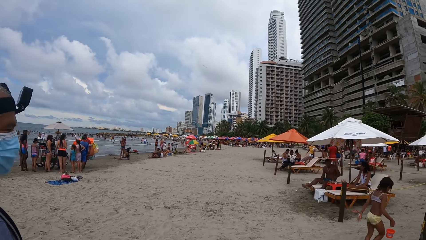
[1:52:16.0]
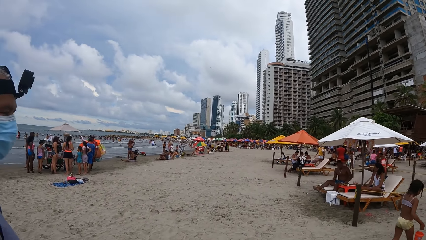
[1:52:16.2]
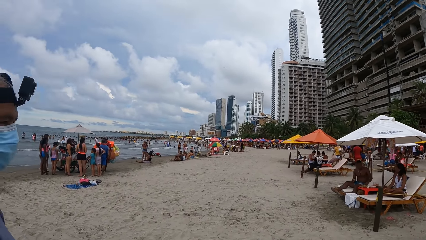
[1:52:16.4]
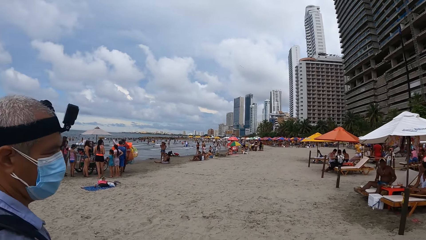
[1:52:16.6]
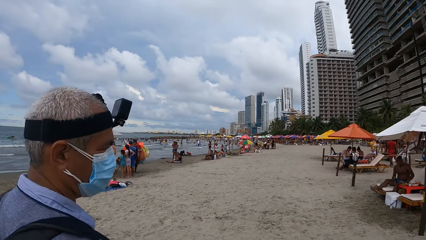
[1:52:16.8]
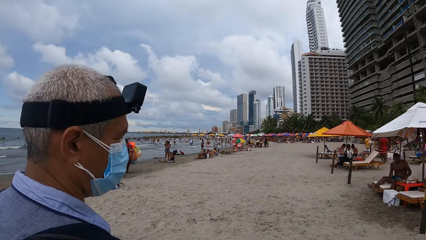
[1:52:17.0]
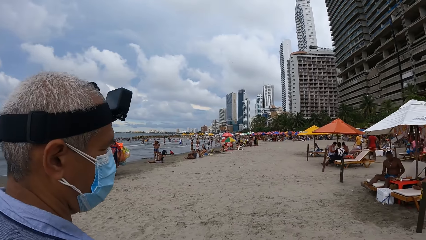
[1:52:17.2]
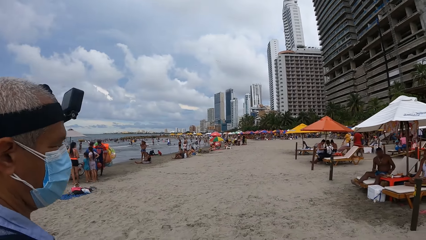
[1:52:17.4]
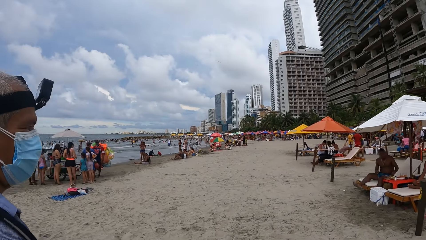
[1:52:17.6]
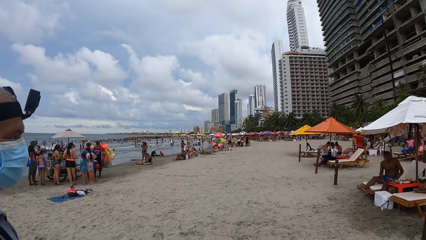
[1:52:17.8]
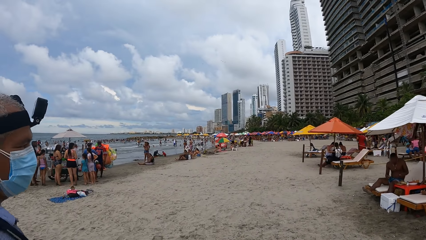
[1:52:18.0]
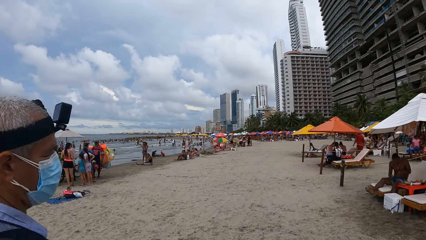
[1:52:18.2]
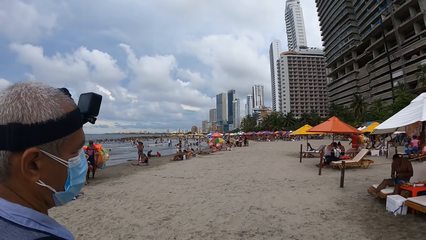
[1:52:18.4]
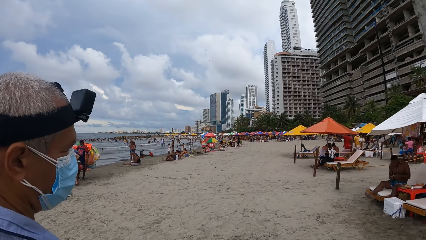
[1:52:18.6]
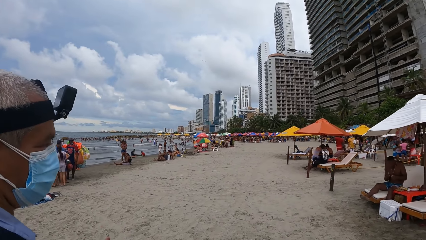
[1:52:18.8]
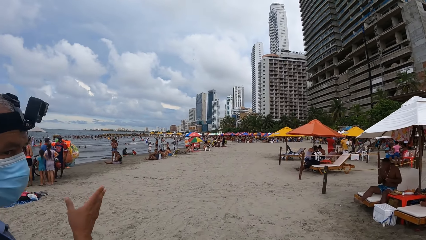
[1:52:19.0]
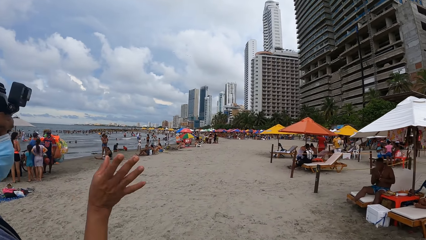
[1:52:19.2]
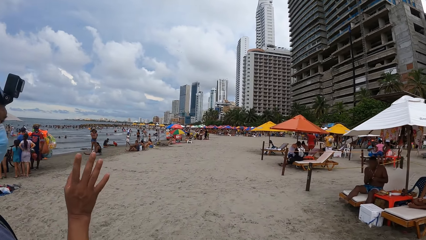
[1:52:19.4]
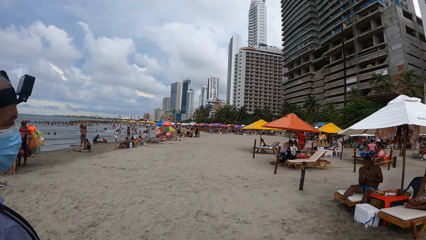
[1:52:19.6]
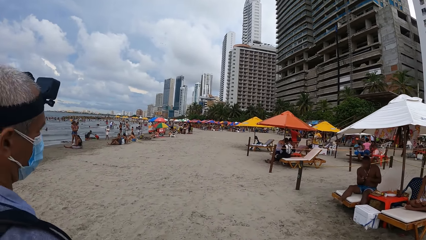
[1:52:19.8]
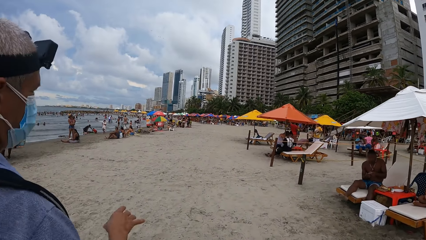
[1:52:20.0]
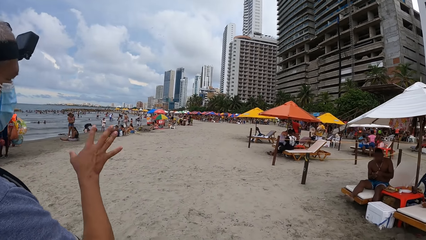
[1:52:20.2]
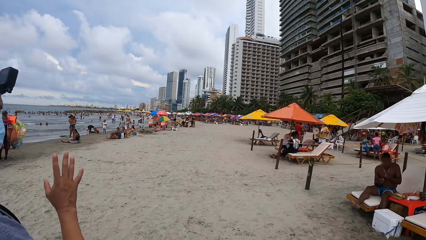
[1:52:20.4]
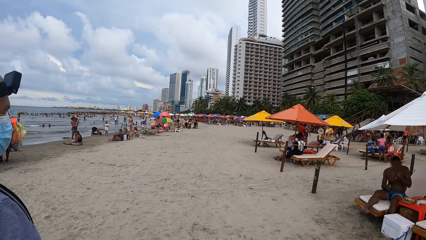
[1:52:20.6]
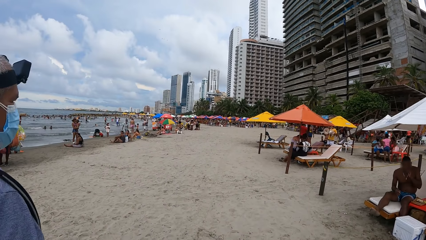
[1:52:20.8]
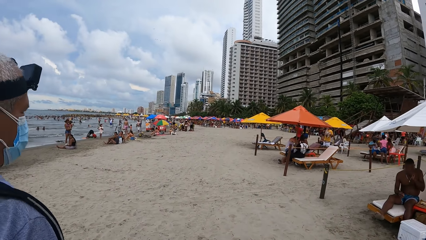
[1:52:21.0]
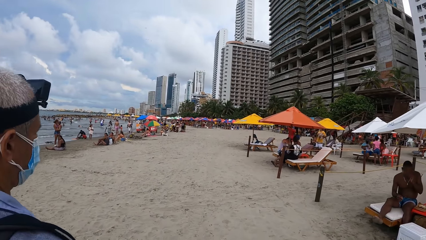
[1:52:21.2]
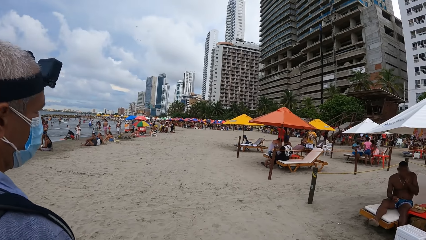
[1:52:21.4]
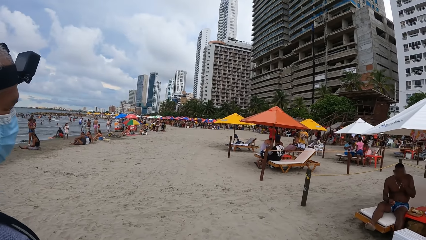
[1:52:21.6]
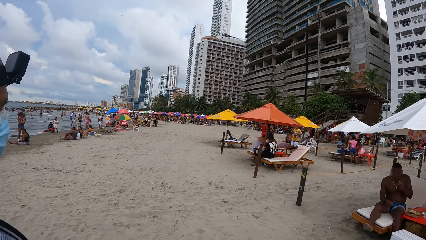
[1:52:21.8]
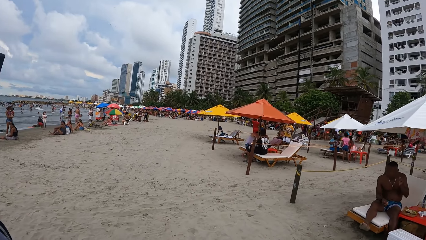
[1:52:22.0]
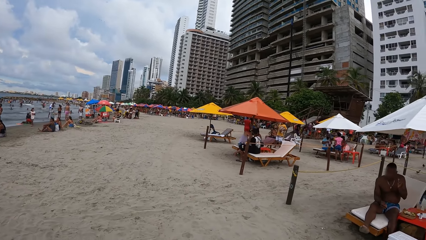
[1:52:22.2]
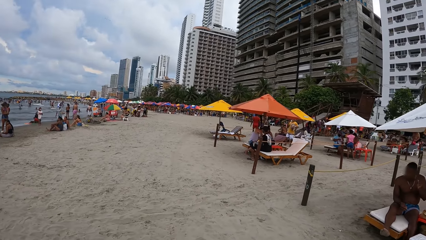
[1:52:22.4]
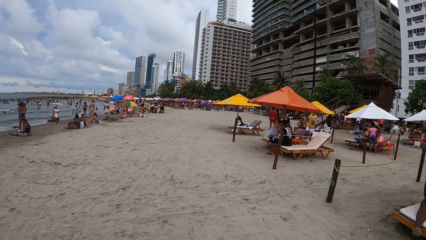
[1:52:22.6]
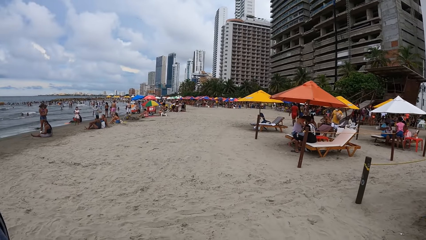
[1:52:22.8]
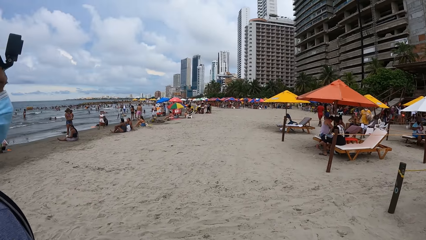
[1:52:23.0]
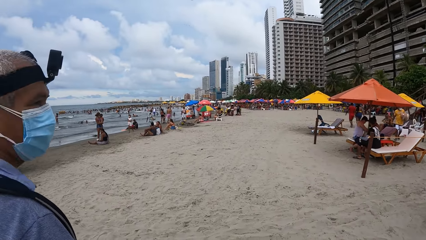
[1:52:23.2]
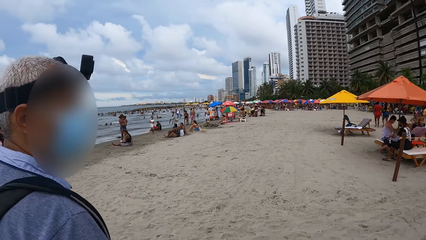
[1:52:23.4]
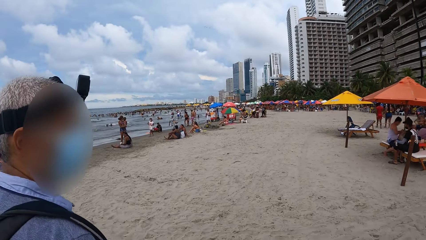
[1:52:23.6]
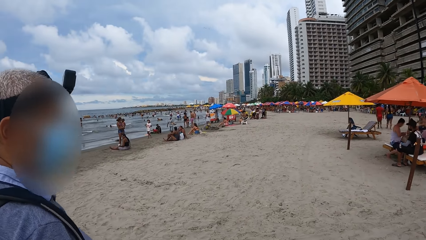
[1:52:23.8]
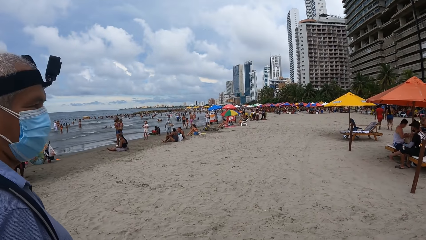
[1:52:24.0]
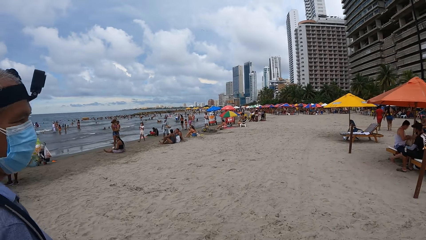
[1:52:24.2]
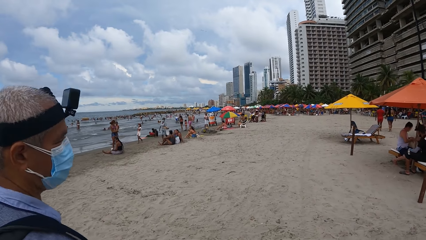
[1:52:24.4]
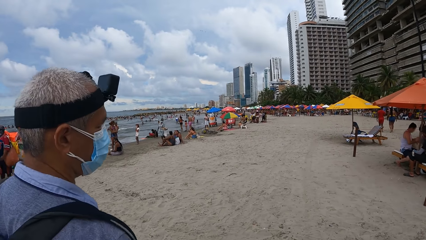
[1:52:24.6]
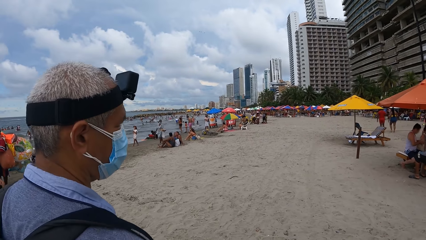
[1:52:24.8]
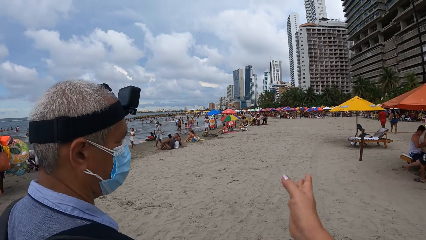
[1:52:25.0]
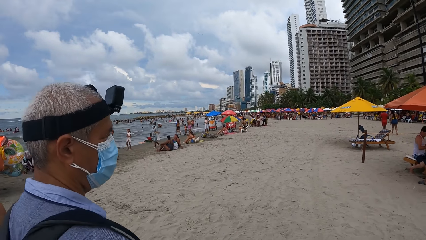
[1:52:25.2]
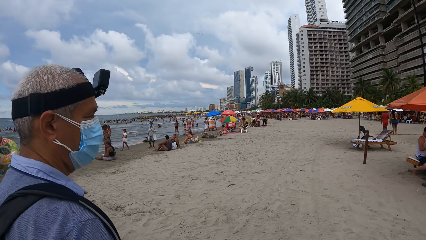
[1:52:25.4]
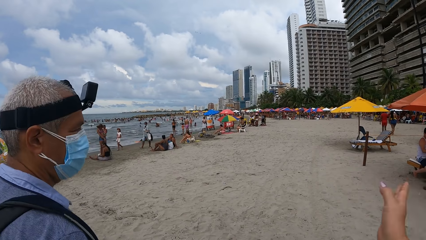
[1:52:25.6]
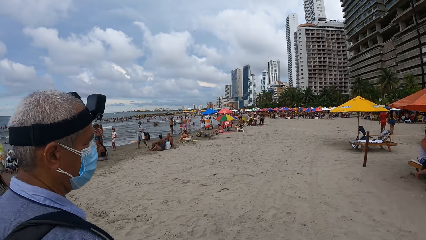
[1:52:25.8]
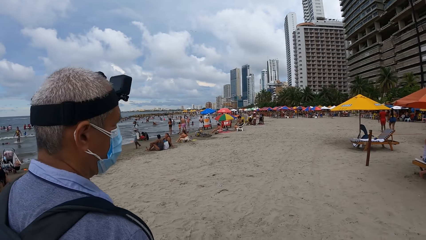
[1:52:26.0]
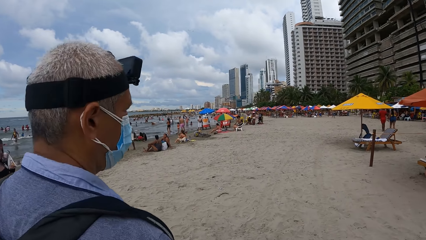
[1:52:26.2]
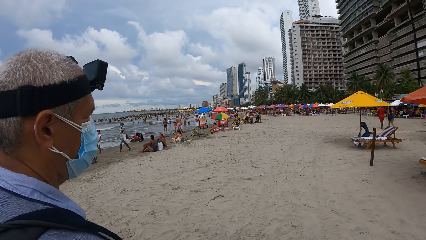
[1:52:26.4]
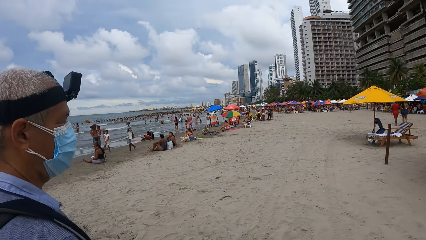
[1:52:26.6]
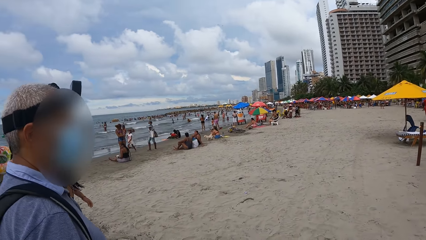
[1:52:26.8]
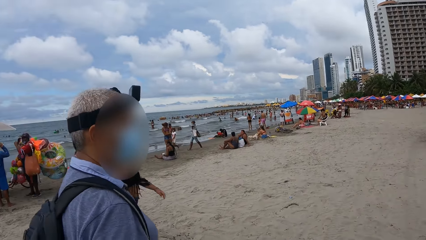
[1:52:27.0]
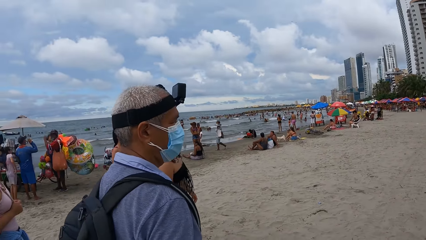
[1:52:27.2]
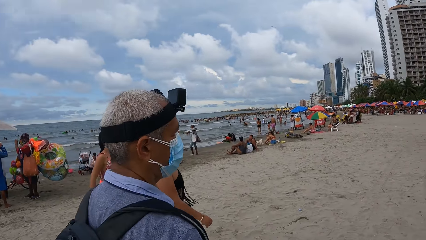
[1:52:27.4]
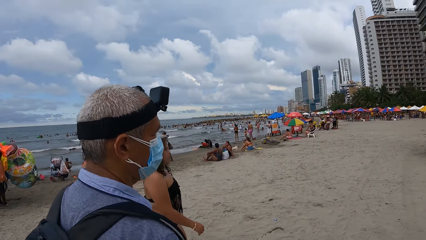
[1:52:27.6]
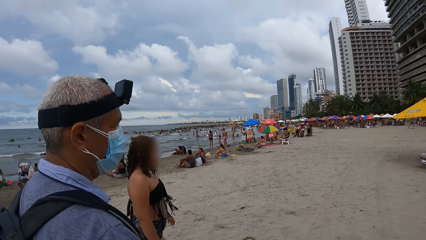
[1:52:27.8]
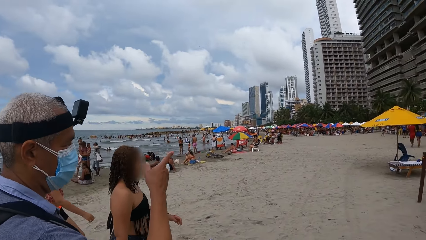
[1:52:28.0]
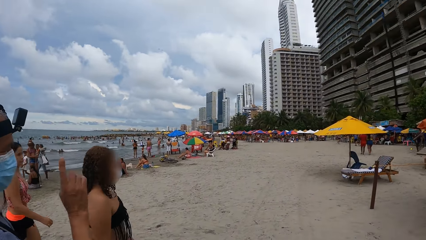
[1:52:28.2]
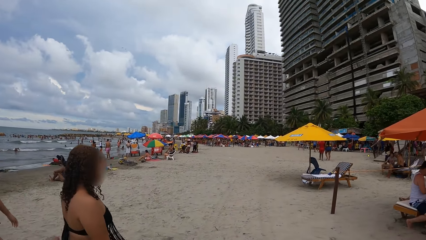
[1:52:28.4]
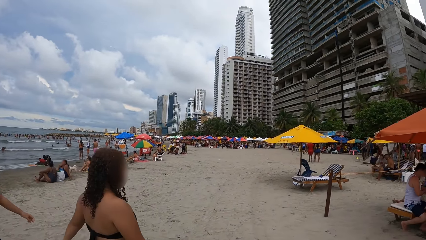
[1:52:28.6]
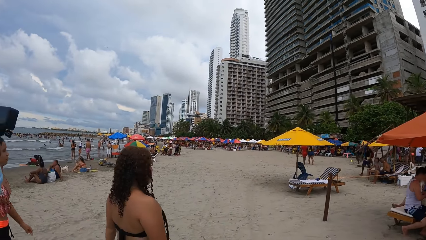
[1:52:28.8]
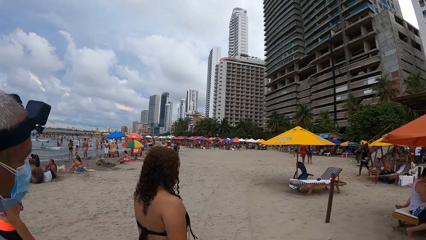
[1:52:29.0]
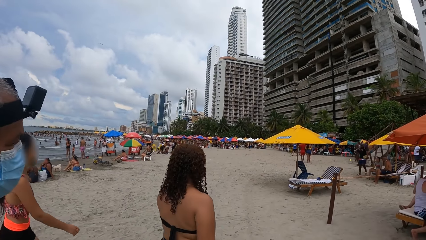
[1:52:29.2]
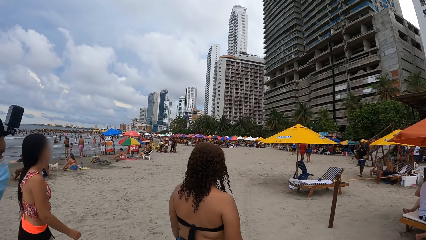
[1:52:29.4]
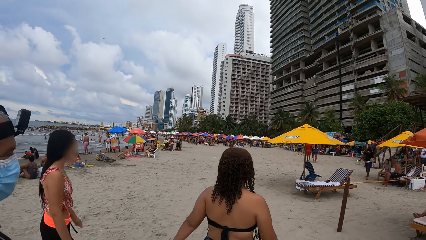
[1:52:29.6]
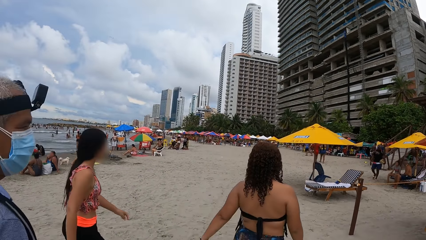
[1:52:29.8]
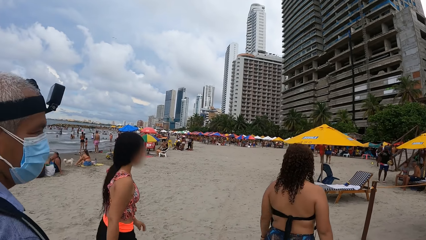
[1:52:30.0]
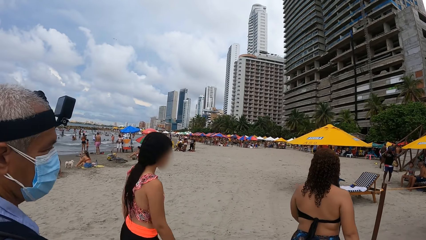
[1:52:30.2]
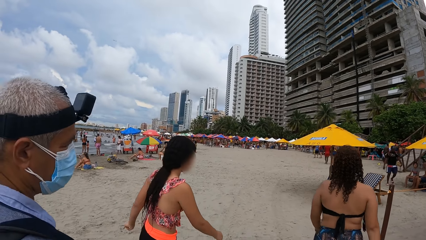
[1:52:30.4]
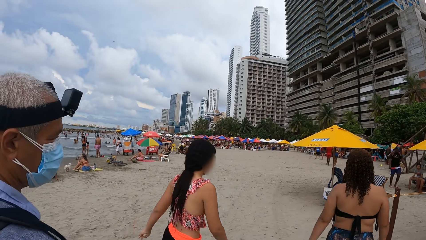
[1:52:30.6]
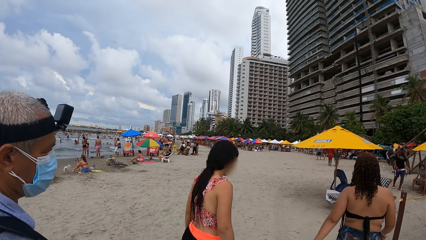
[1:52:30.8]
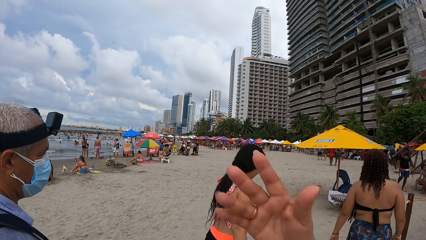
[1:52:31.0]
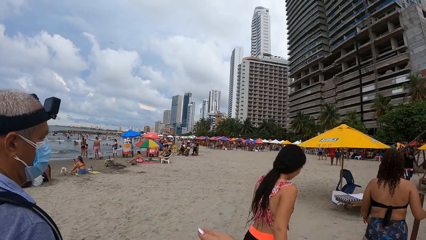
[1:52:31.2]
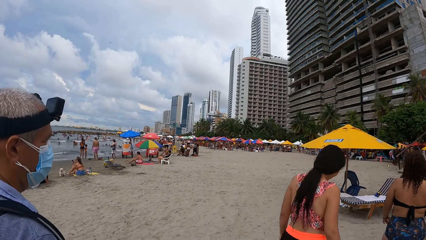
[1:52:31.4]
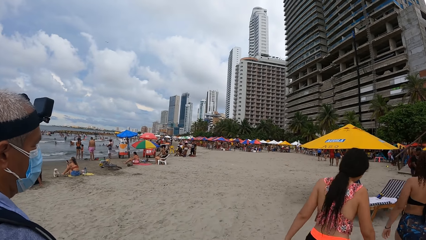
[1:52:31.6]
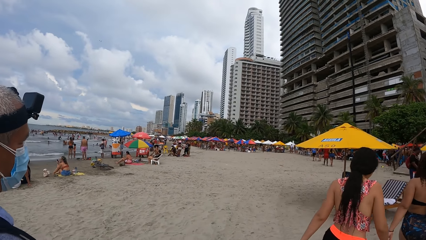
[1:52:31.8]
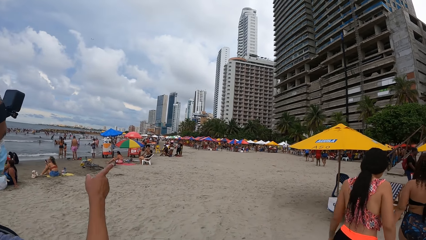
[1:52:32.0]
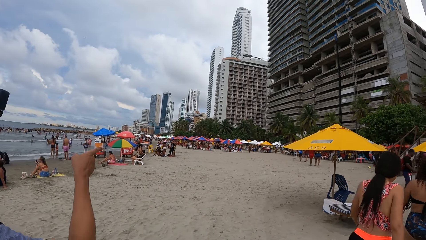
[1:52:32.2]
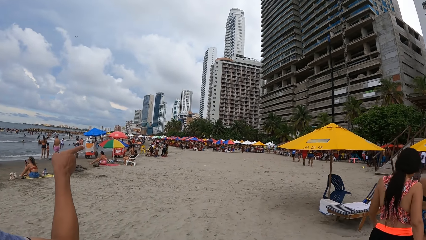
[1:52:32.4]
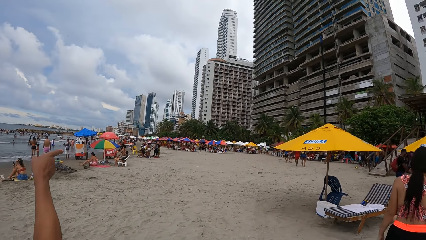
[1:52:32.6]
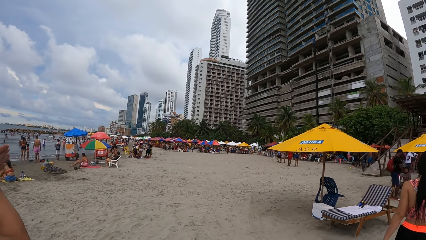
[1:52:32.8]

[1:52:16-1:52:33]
A man moves a hand. The man interacts with the camera wearer. The camera wearer walks on the beach. They interact with the man. They move a hand. They walk around. The man points a finger. The man interacts with the camera wearer. The camera wearer walks around. They move a hand. They interact with the man. They walk around. The man points a finger. The man interacts with the camera wearer.
